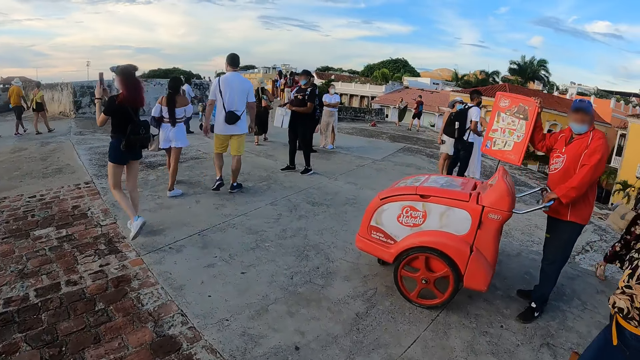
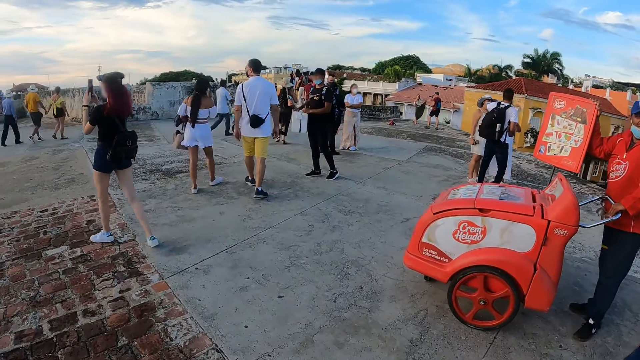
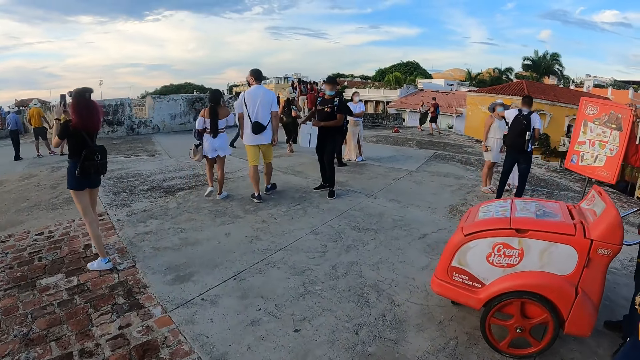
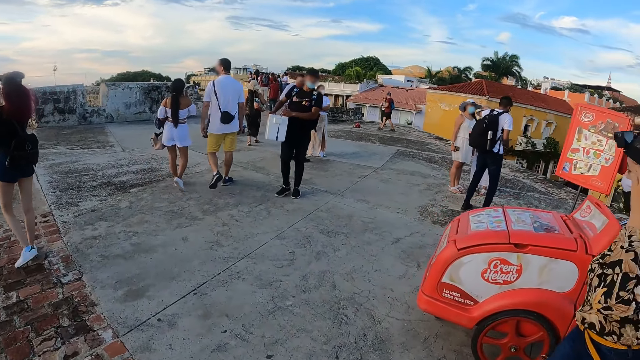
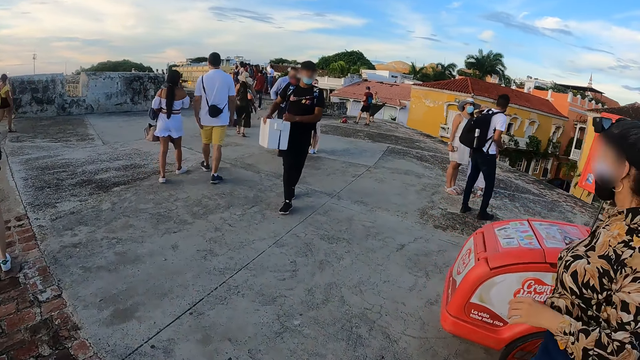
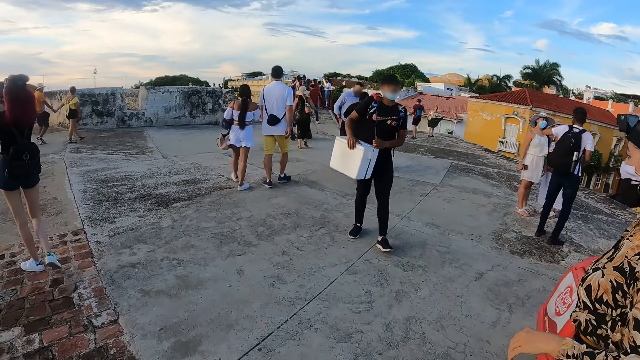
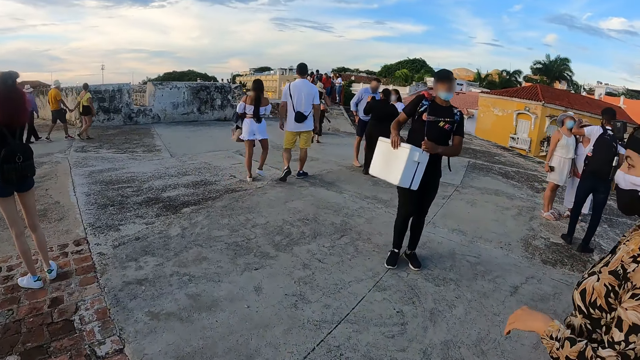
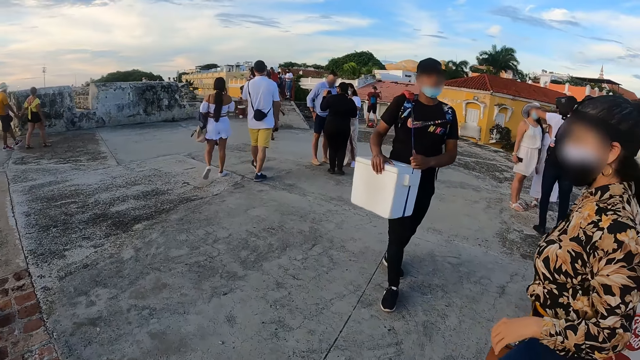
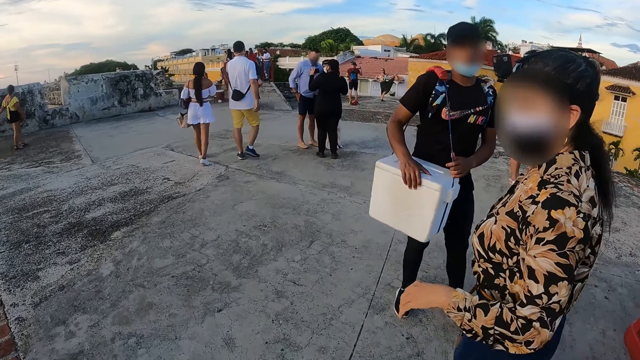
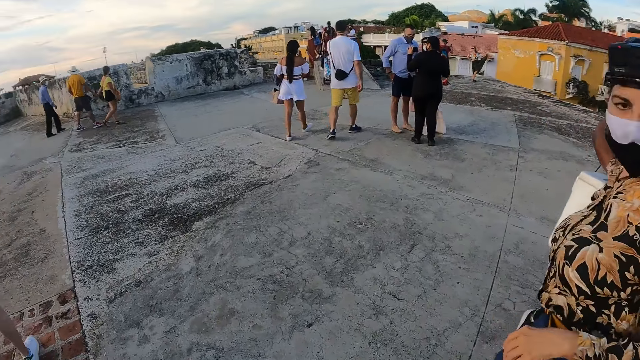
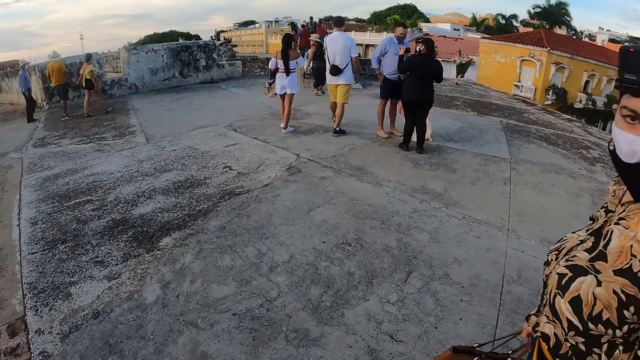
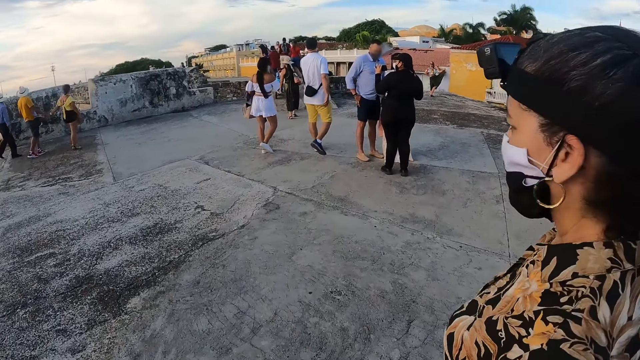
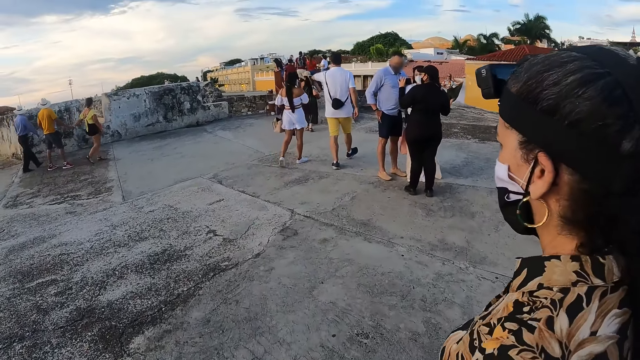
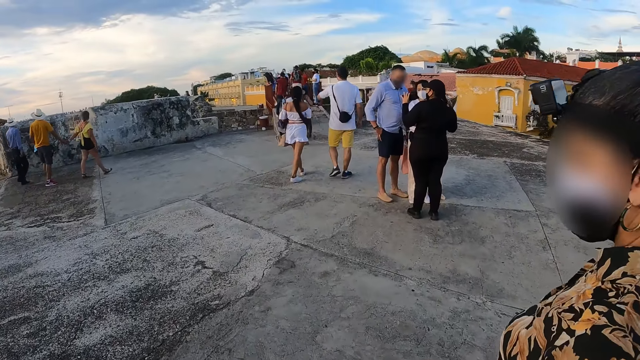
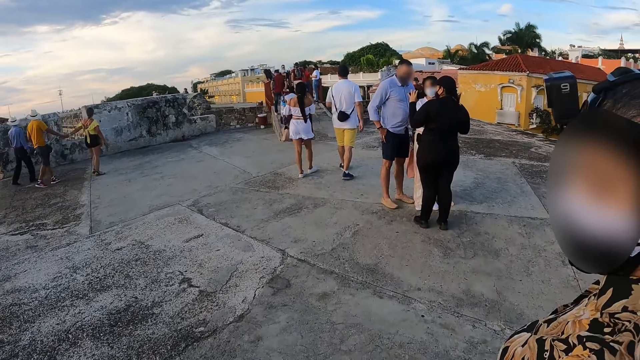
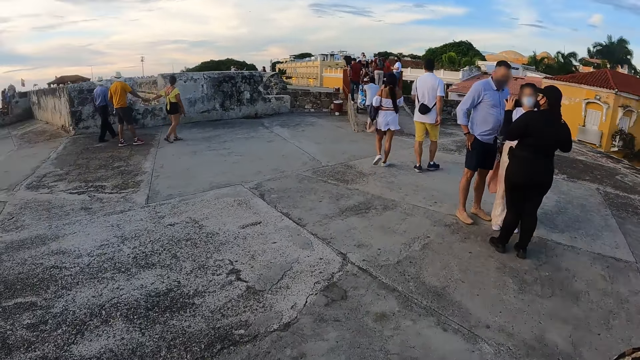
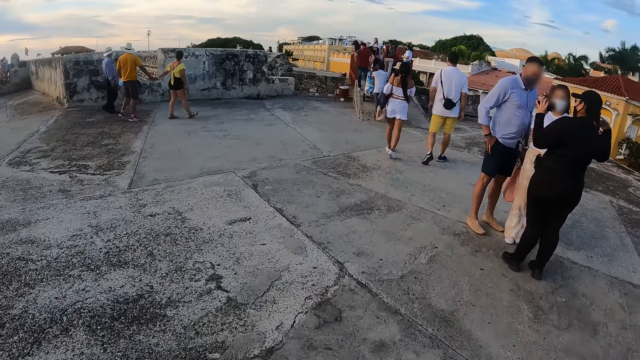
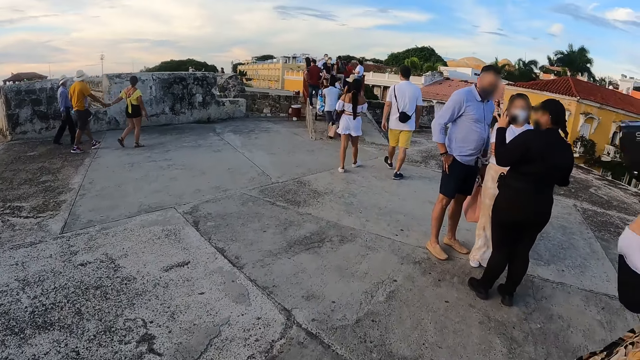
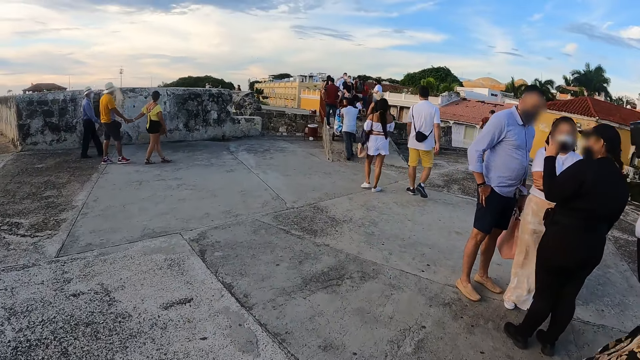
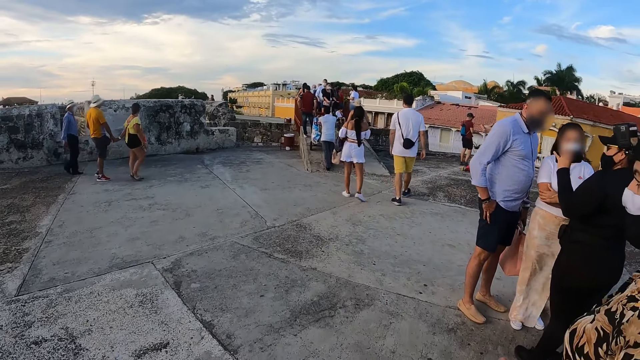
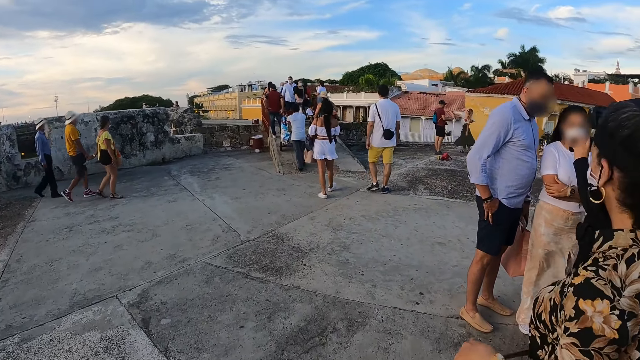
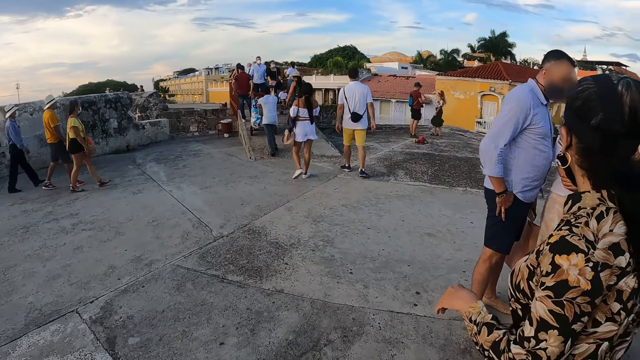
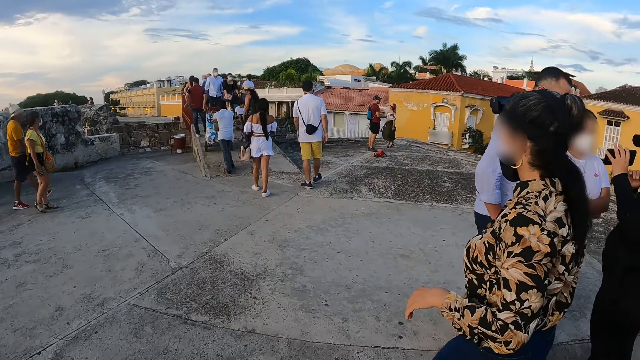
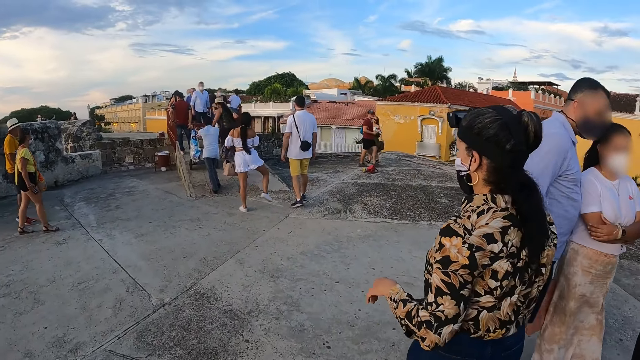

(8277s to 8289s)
A lady walks around. The camera wearer walks around.

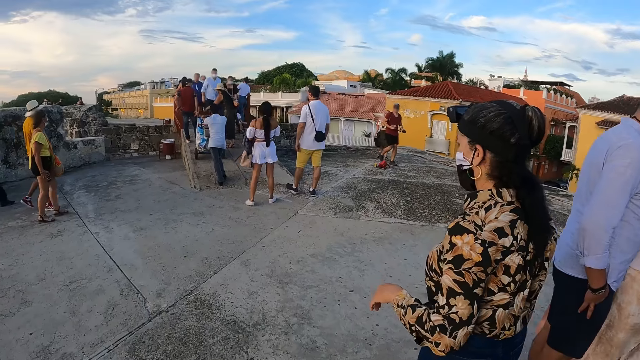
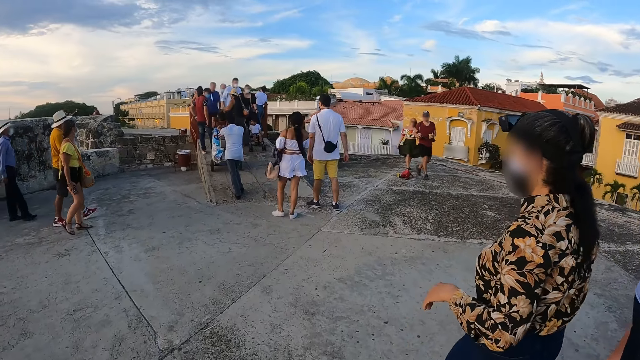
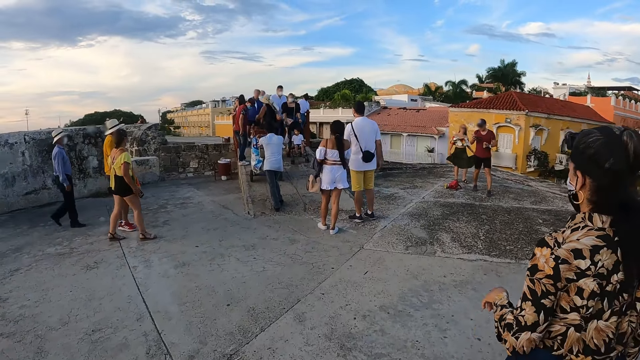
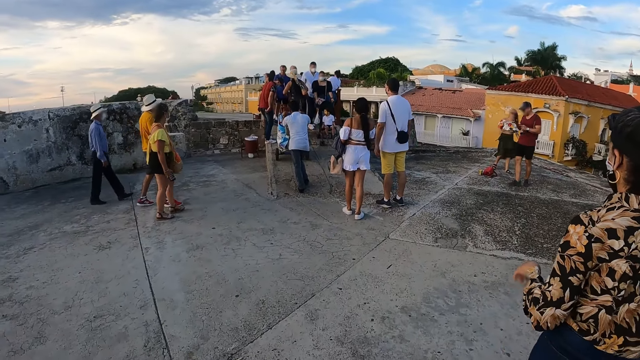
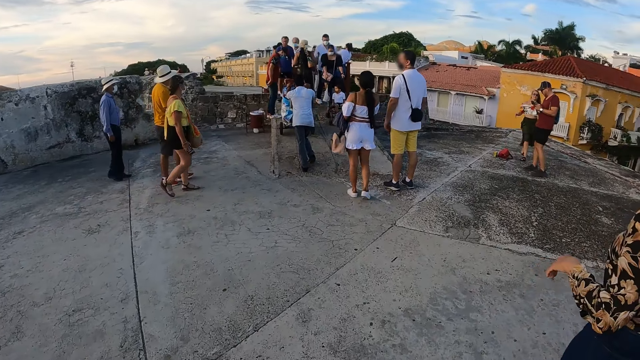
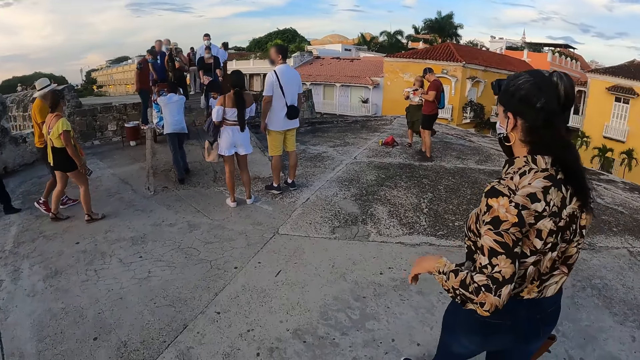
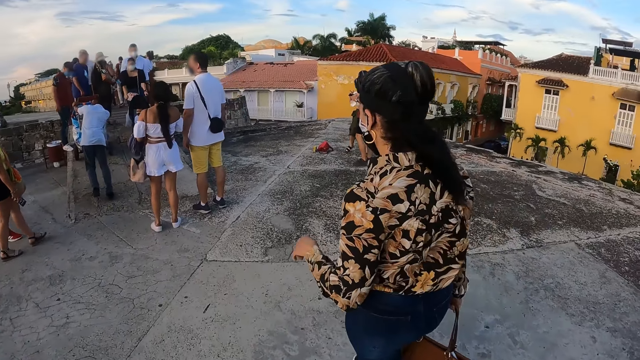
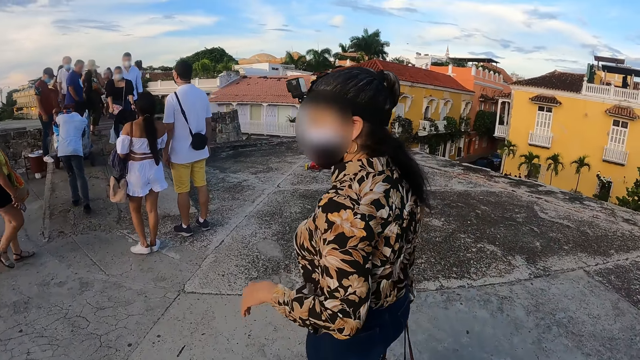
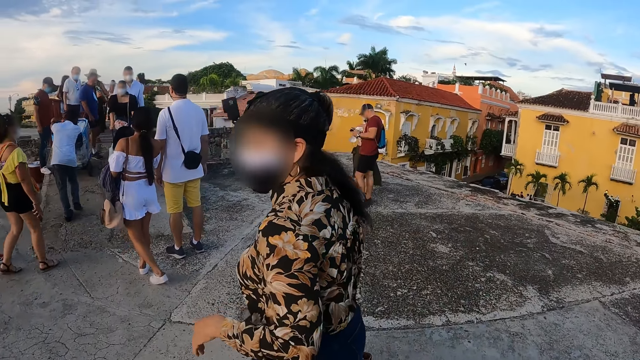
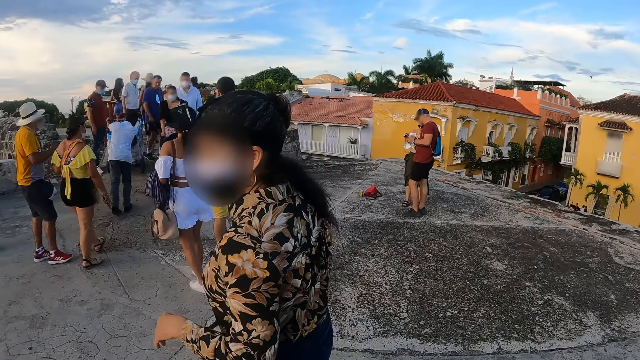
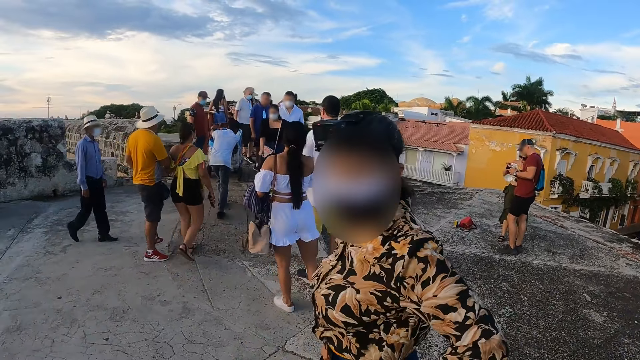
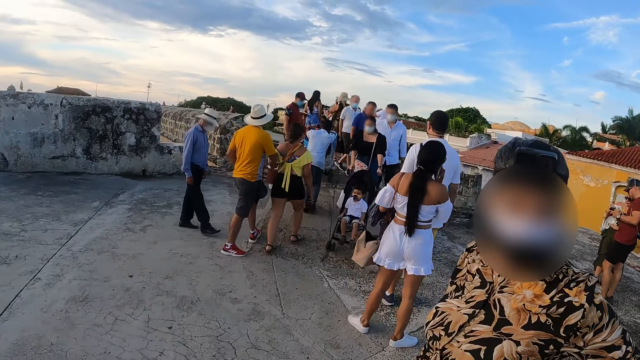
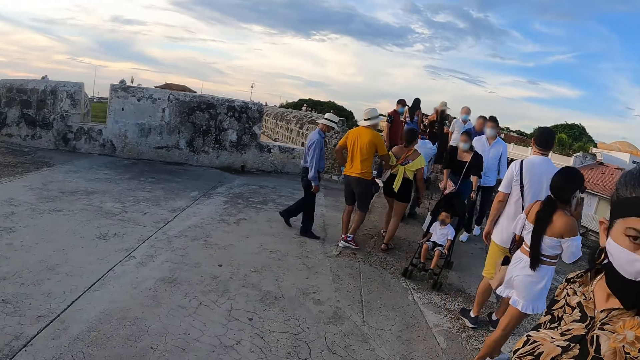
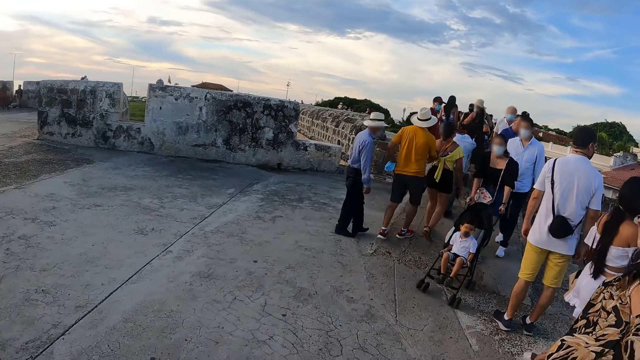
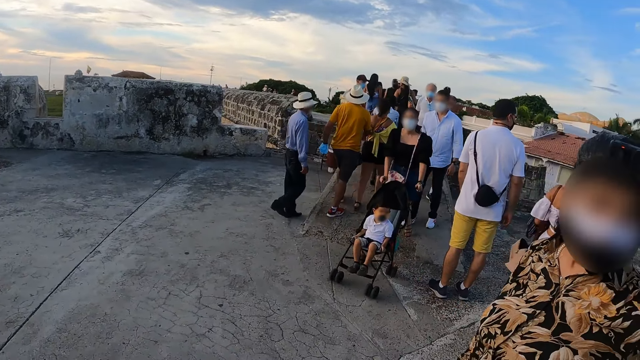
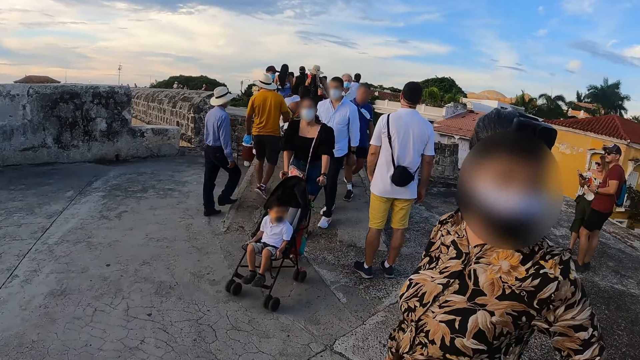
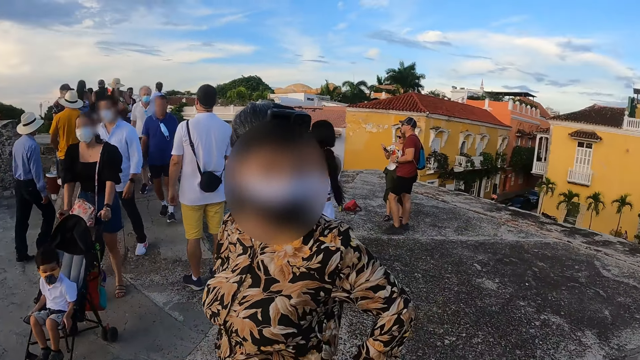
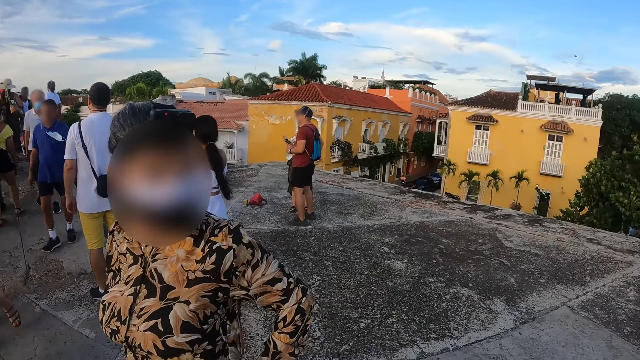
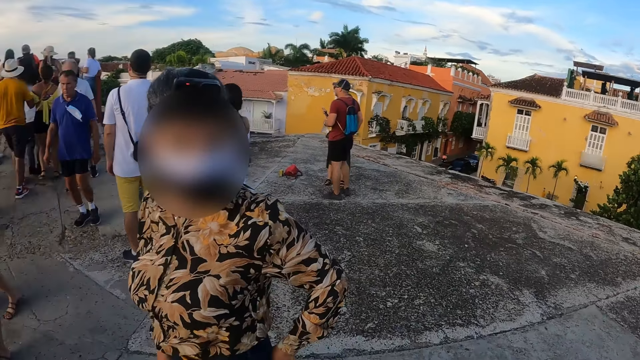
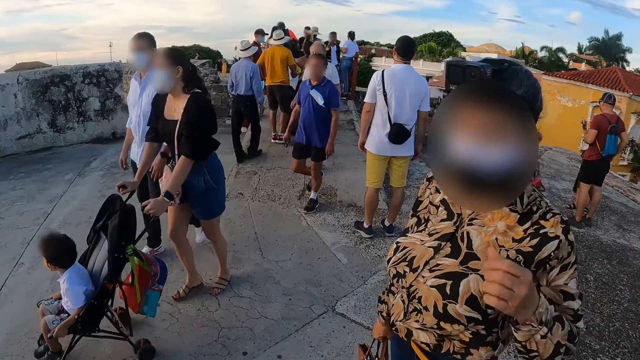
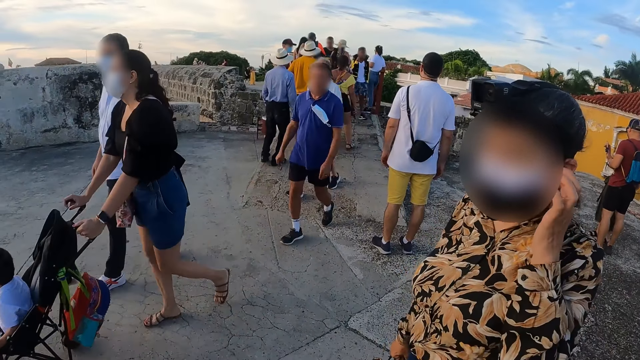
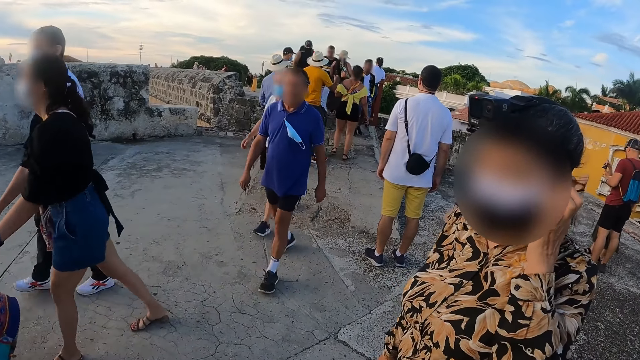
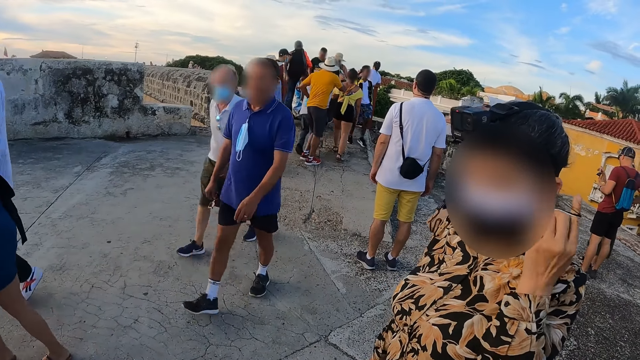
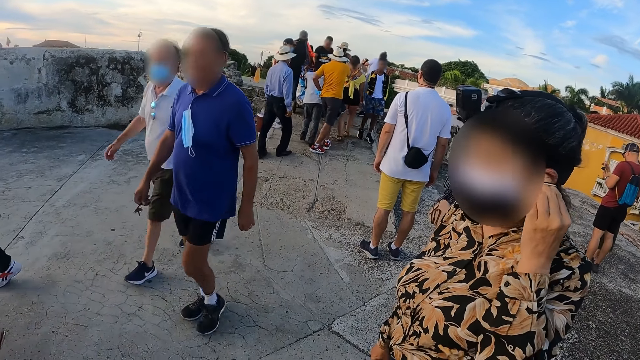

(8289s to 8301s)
The camera wearer looks around. A lady adjusts a face mask.
